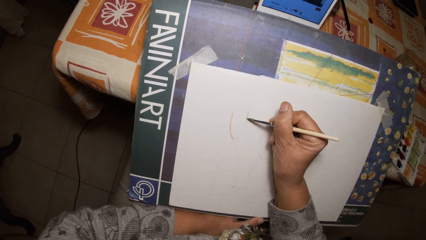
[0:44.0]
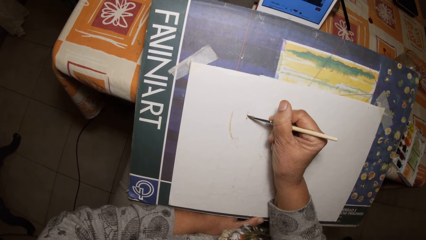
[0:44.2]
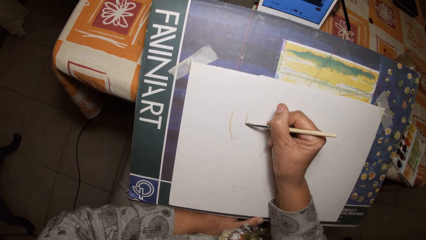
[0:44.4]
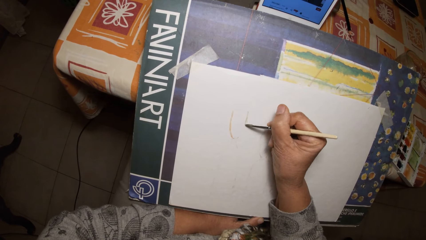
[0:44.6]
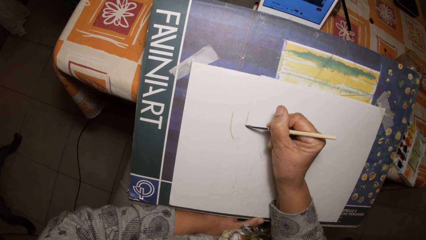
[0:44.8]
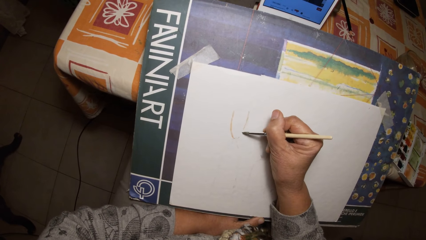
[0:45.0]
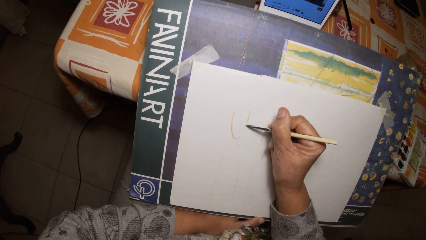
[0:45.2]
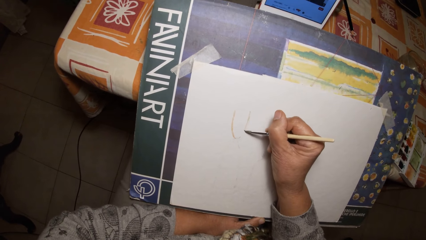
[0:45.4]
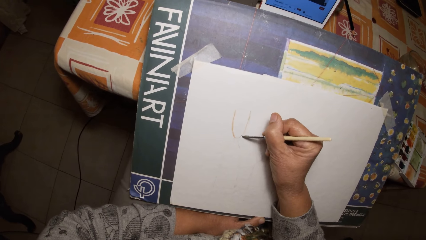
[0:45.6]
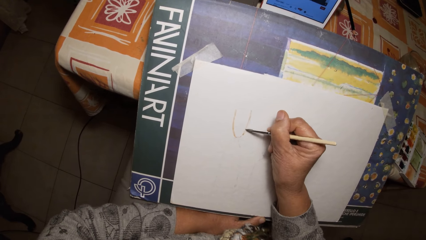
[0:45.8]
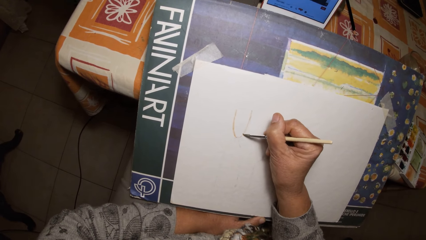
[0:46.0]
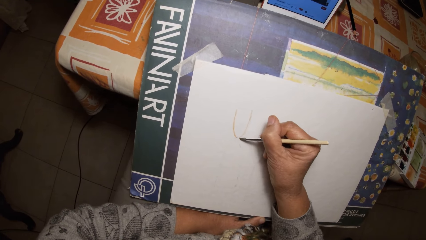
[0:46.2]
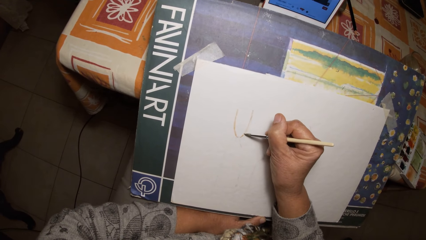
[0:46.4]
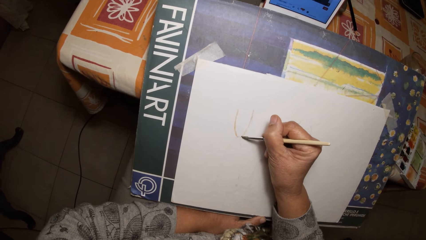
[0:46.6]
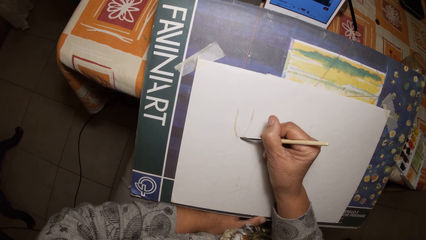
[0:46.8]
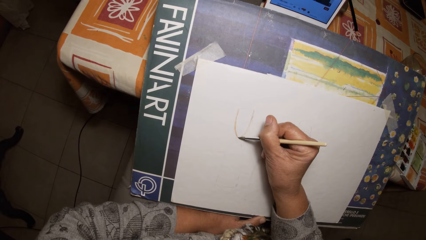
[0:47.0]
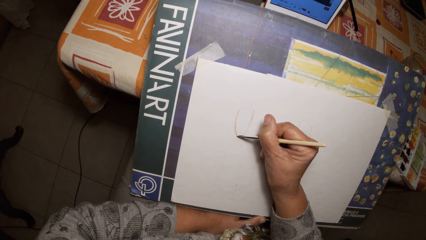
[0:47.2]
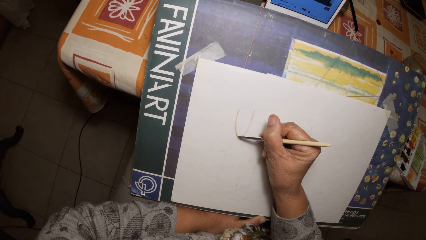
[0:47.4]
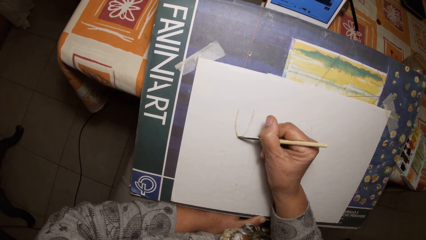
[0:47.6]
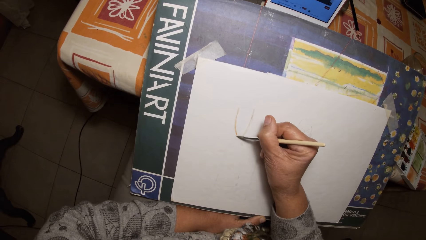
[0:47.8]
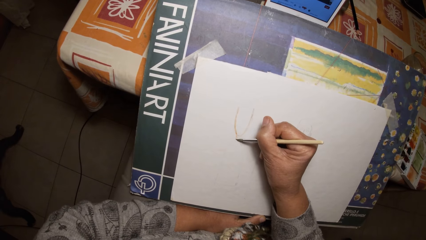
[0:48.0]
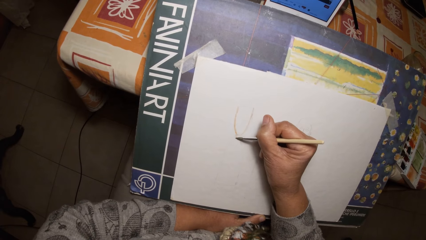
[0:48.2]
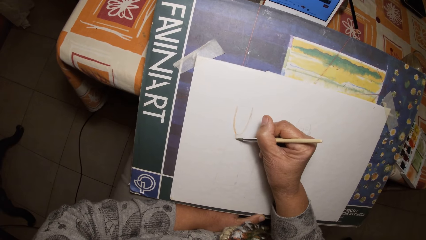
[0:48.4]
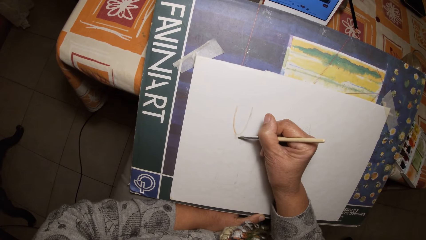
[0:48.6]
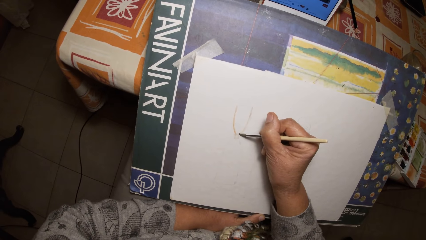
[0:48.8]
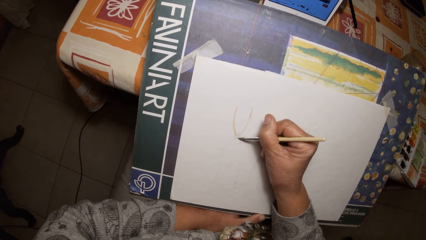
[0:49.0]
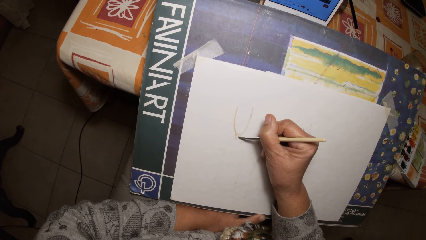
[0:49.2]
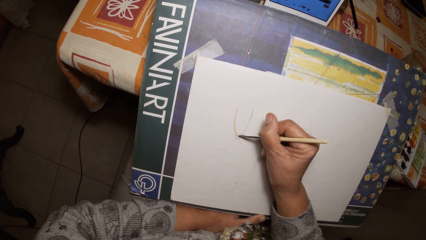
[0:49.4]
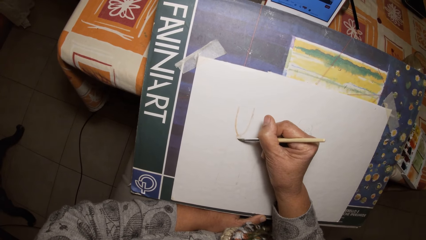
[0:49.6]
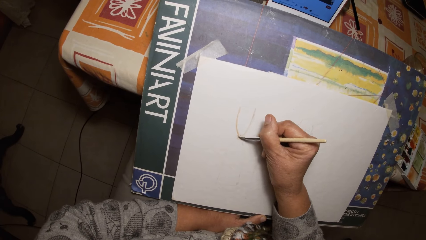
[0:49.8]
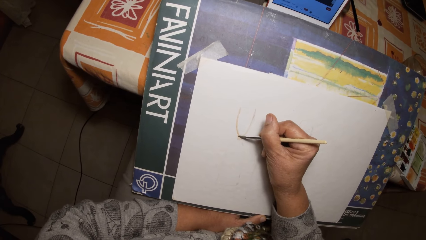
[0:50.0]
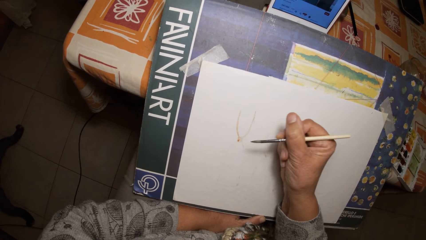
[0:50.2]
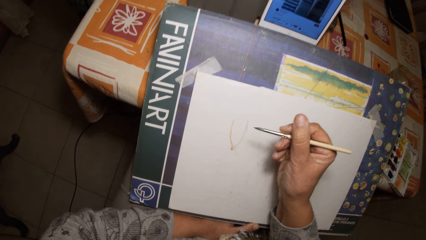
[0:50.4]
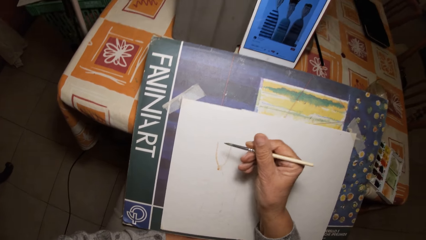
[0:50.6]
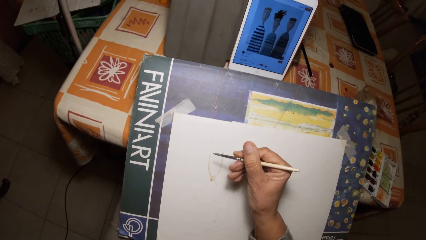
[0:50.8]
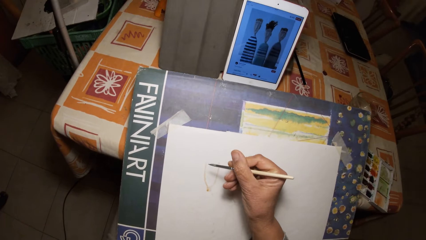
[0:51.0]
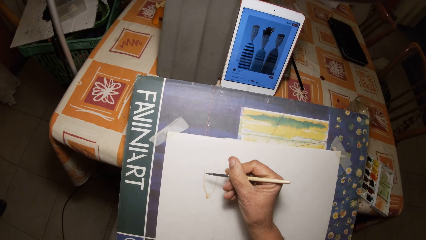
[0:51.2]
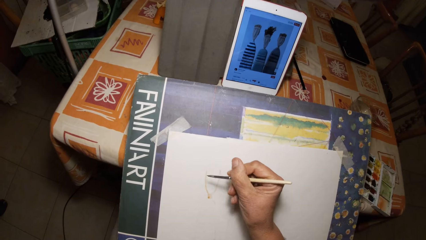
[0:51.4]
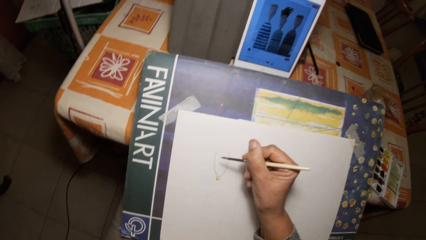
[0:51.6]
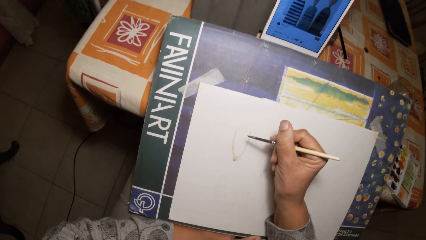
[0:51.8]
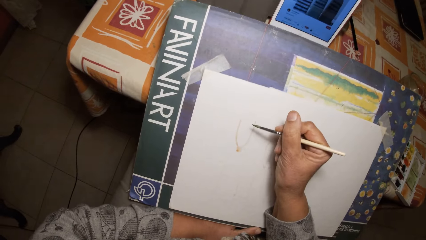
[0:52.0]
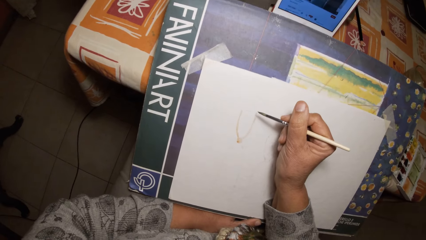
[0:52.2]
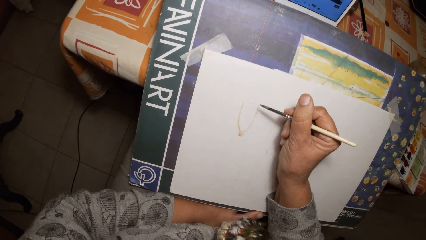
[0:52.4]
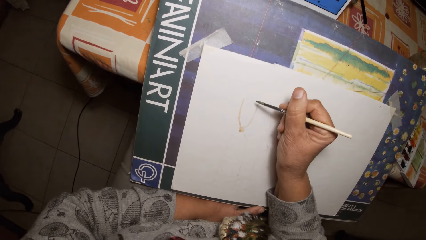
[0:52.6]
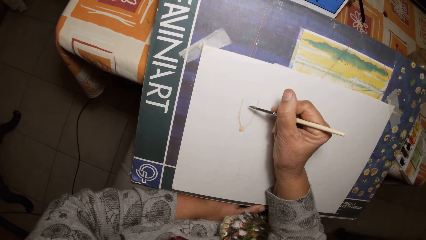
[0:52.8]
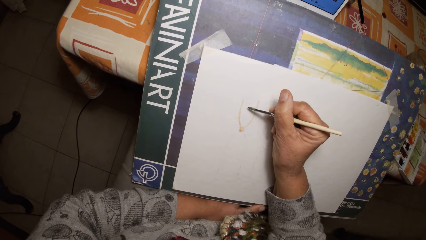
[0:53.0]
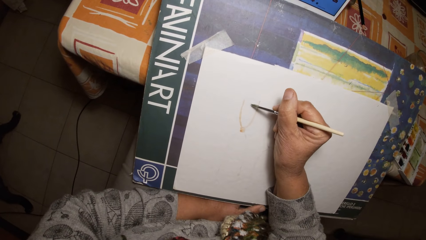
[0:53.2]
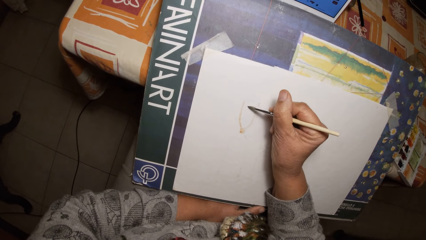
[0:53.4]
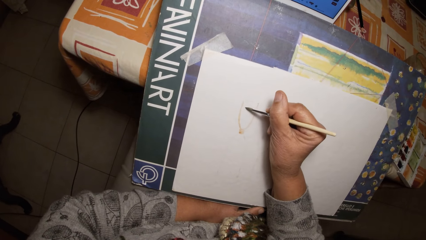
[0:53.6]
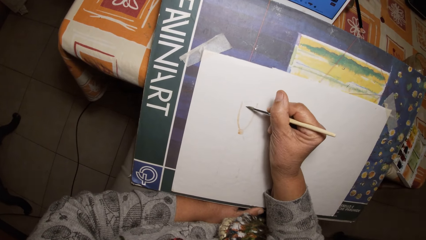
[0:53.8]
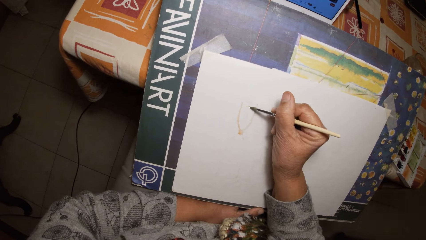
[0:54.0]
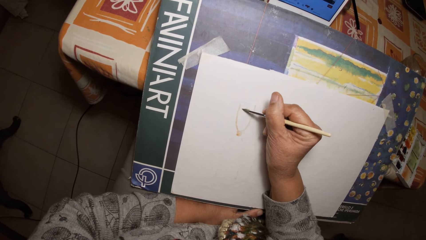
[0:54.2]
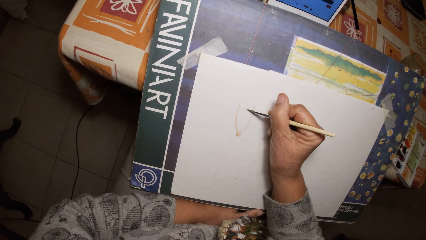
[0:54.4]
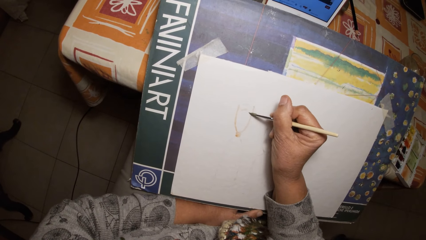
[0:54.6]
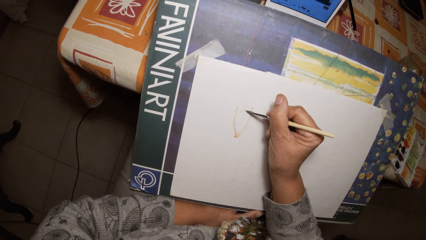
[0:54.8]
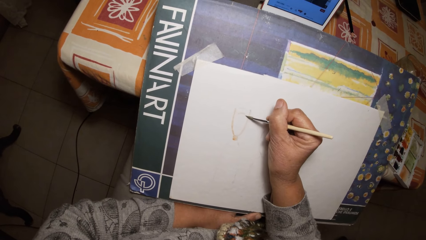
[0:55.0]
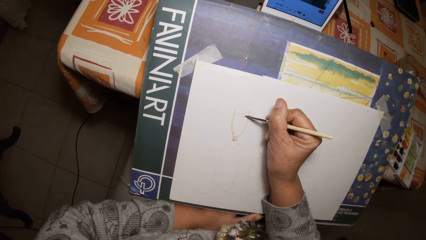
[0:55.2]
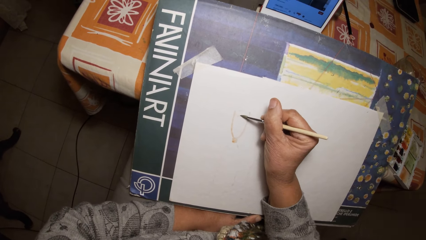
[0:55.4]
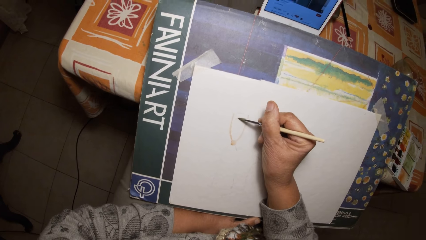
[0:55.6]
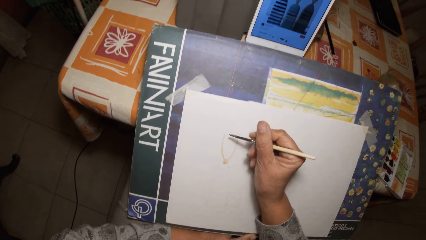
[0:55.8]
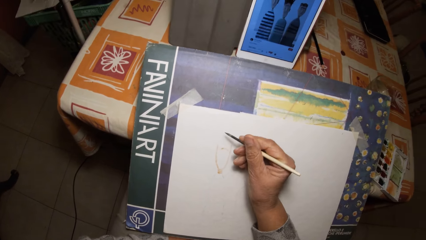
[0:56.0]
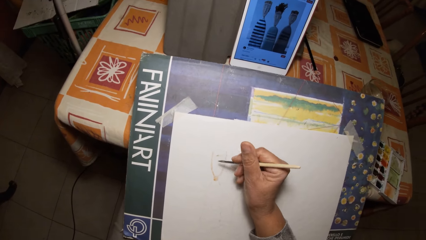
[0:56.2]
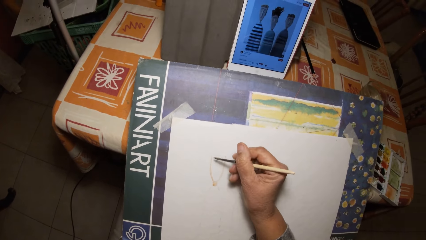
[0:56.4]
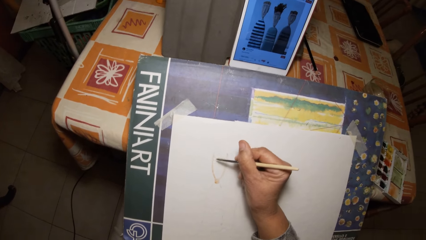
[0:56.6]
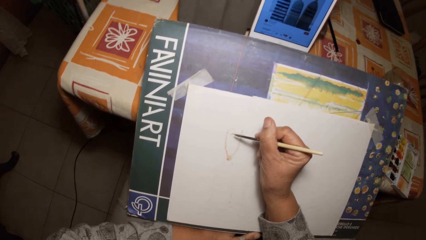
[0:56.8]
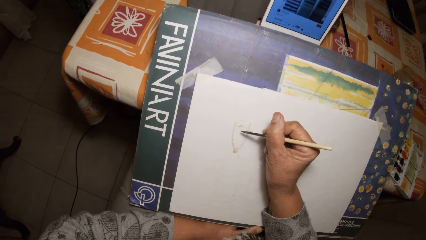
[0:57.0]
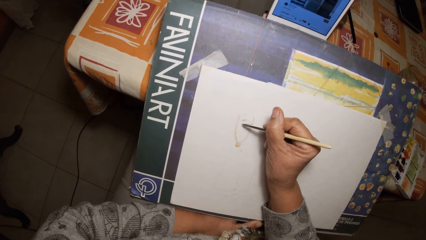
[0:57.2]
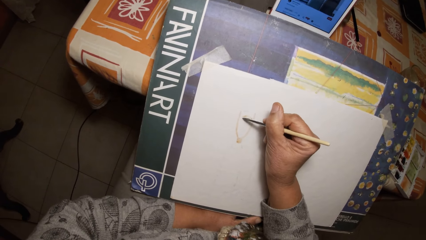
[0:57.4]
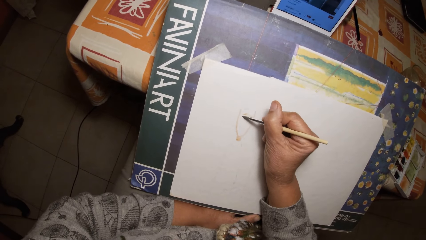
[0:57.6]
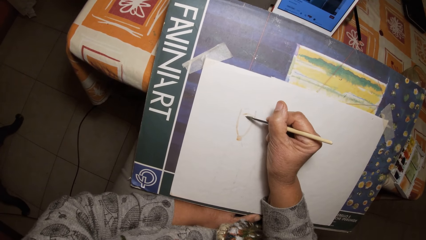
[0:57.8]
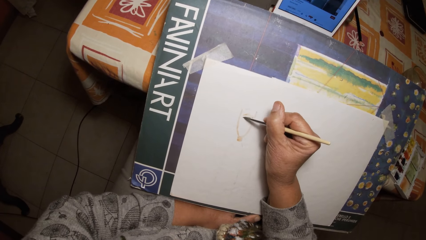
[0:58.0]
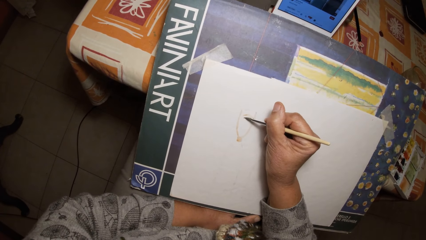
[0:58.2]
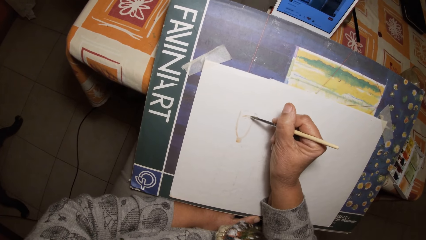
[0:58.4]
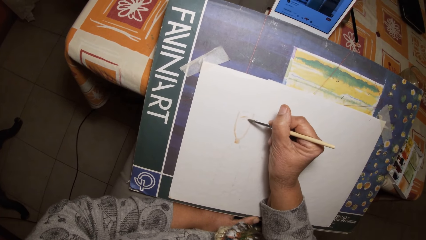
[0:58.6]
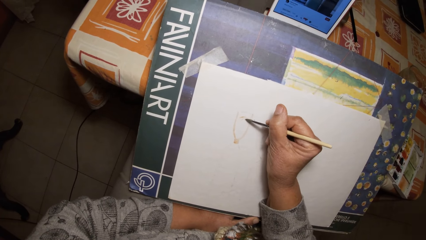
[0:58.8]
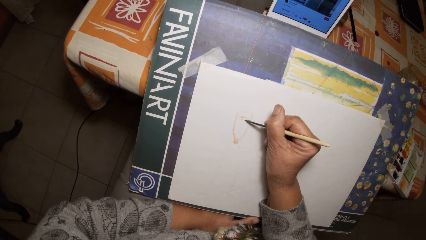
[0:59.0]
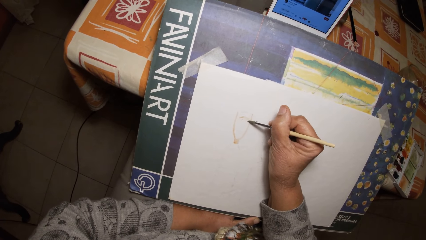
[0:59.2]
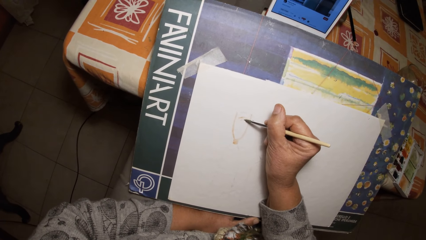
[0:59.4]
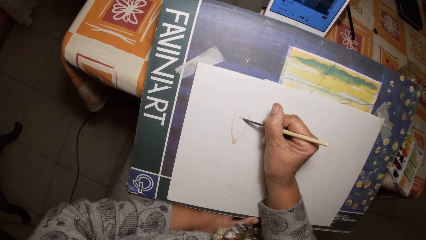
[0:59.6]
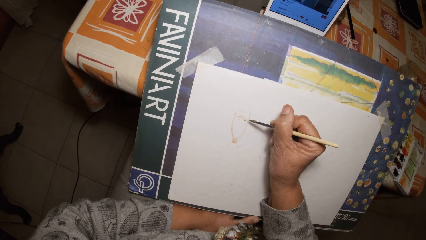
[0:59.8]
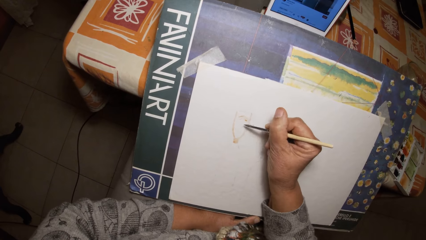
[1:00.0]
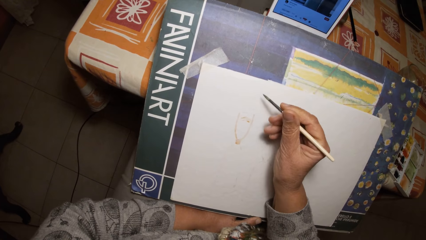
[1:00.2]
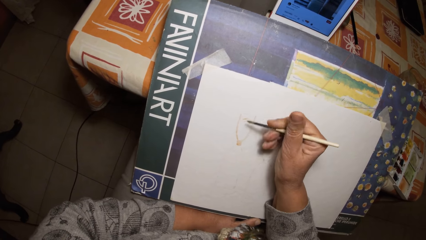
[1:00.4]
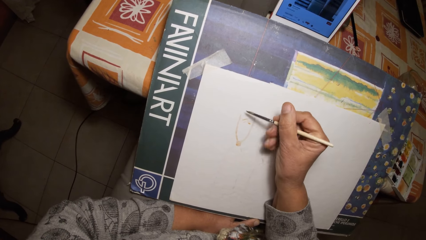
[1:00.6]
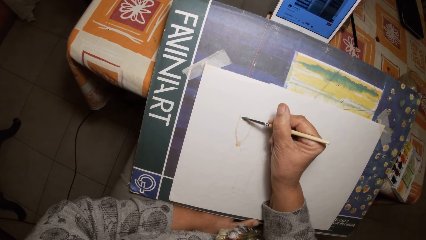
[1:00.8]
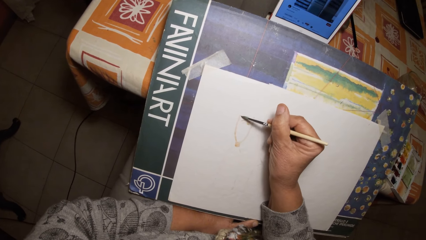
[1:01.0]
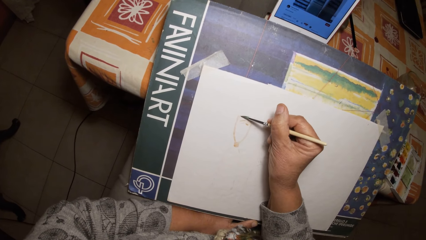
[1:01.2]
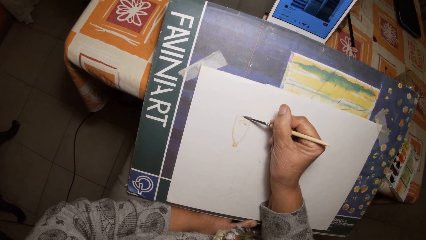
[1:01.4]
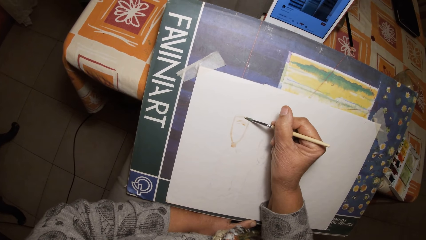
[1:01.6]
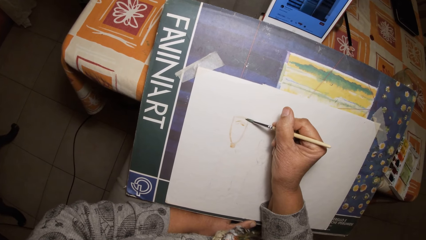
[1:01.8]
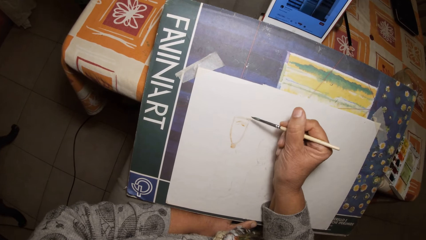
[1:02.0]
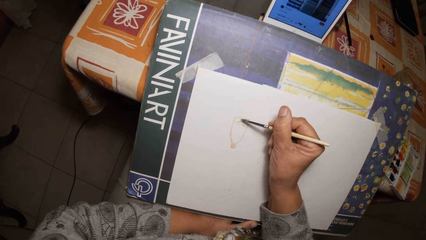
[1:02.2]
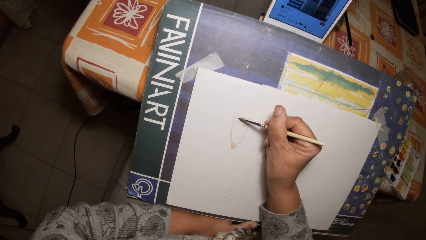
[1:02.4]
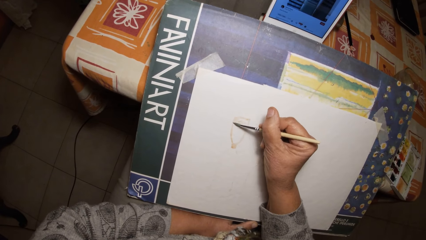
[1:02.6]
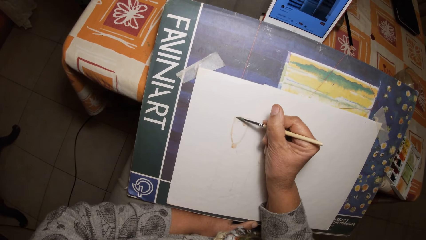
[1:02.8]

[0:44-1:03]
The camera wearer looks at a picture in an iPad. They paint on the paper with the paintbrush. They look at the picture in the iPad. They paint on the paper with the paintbrush.
